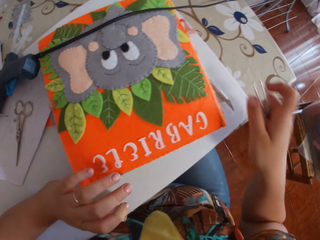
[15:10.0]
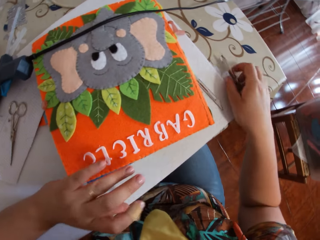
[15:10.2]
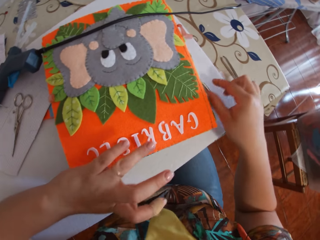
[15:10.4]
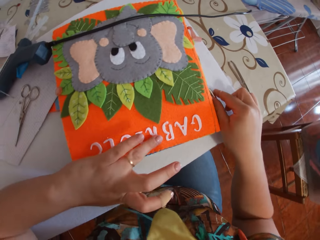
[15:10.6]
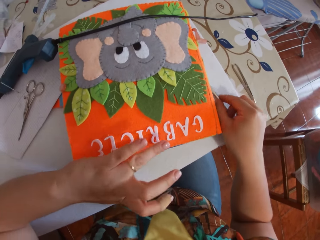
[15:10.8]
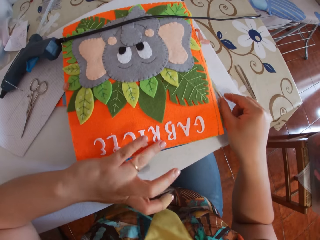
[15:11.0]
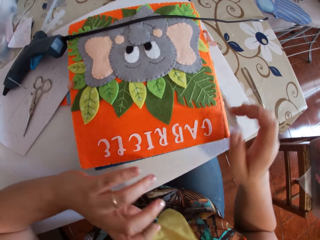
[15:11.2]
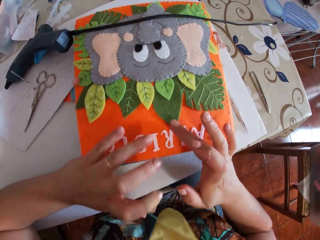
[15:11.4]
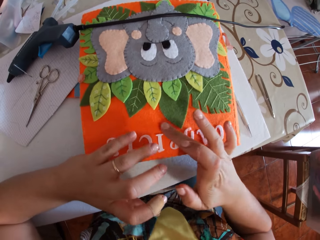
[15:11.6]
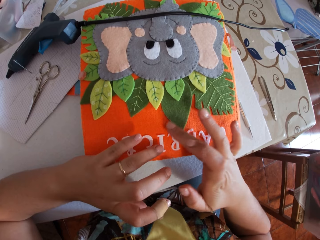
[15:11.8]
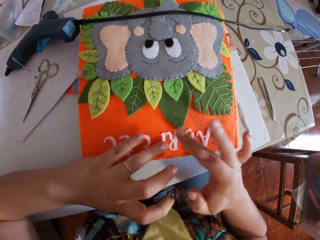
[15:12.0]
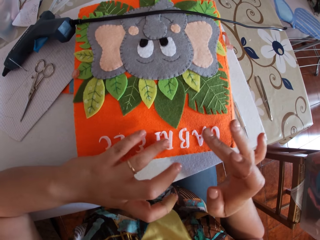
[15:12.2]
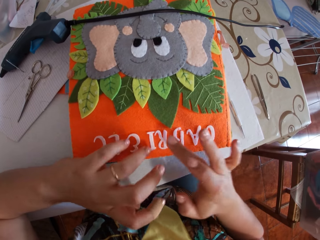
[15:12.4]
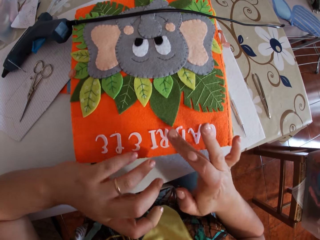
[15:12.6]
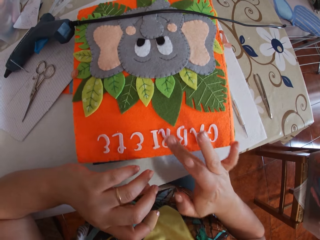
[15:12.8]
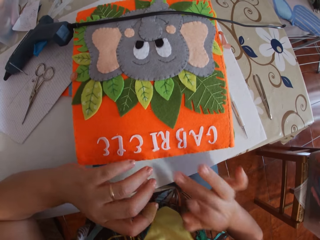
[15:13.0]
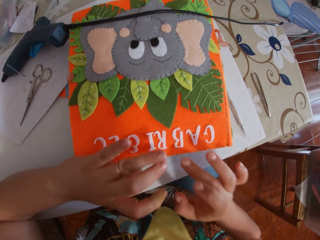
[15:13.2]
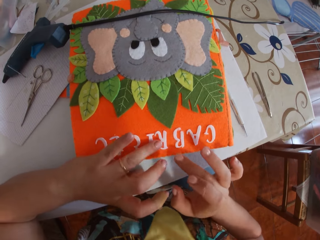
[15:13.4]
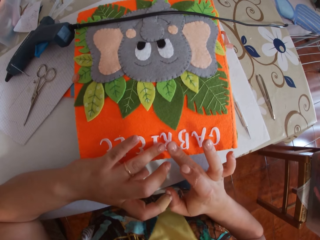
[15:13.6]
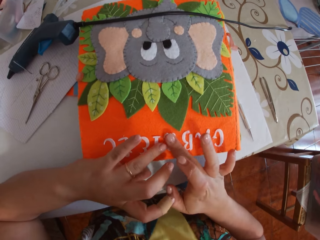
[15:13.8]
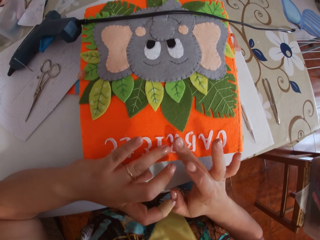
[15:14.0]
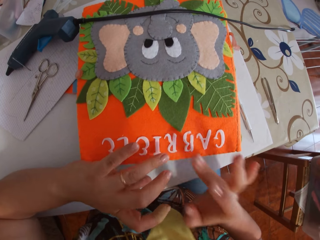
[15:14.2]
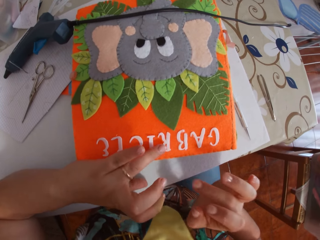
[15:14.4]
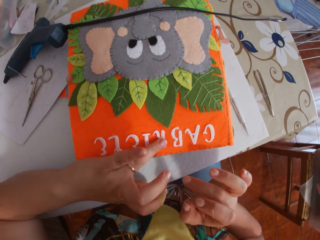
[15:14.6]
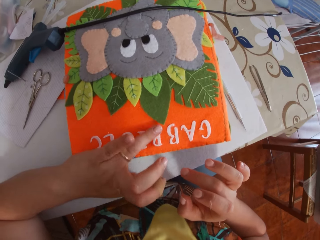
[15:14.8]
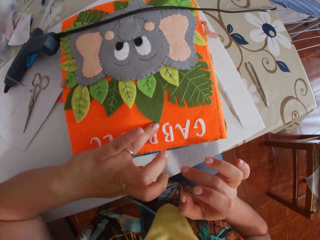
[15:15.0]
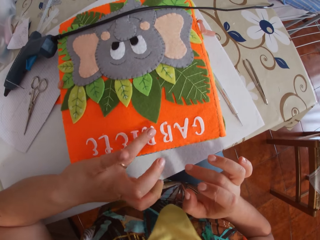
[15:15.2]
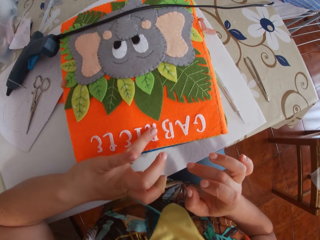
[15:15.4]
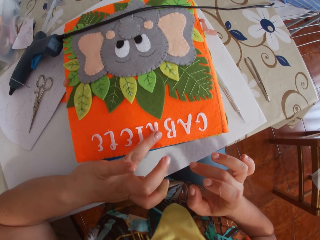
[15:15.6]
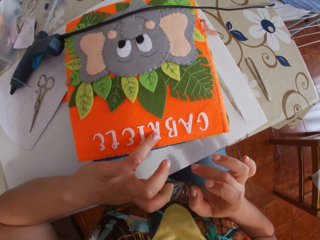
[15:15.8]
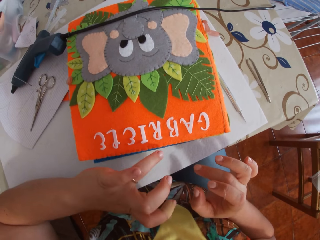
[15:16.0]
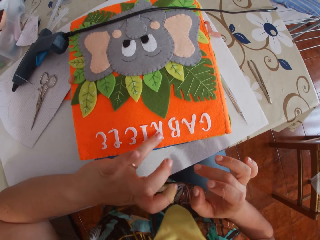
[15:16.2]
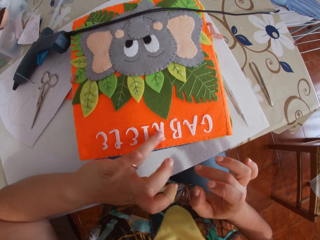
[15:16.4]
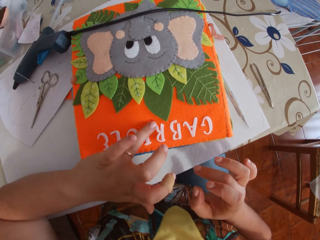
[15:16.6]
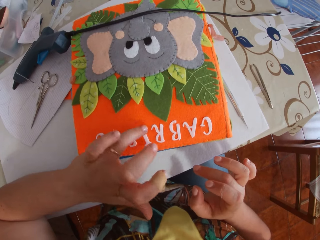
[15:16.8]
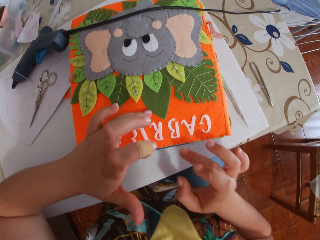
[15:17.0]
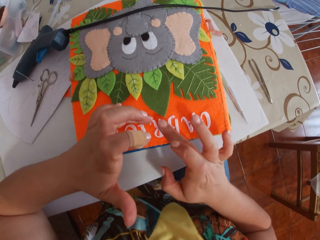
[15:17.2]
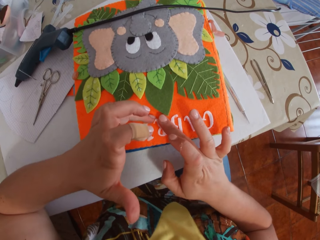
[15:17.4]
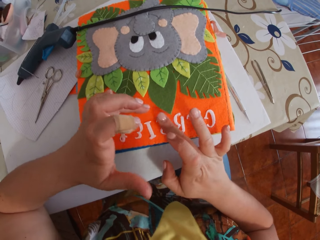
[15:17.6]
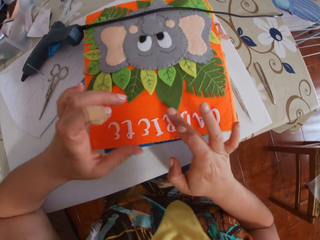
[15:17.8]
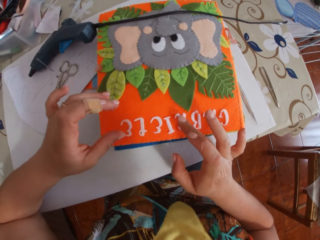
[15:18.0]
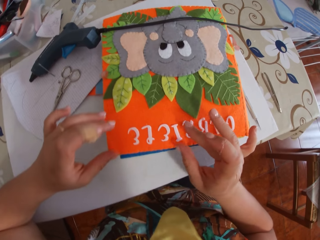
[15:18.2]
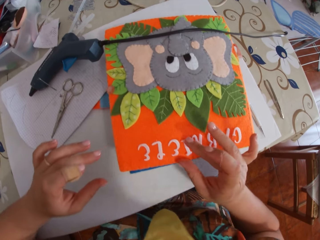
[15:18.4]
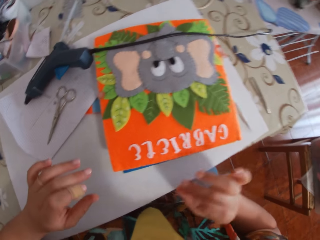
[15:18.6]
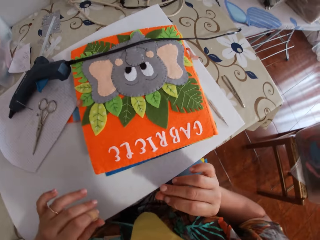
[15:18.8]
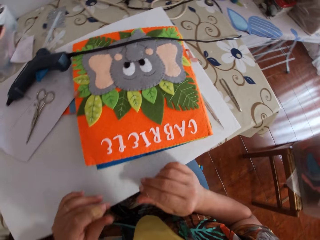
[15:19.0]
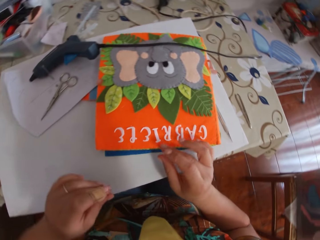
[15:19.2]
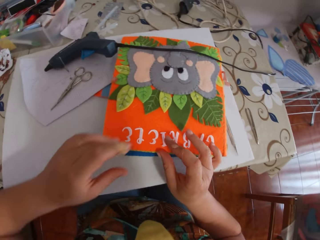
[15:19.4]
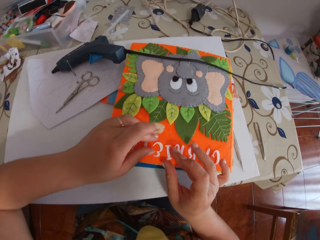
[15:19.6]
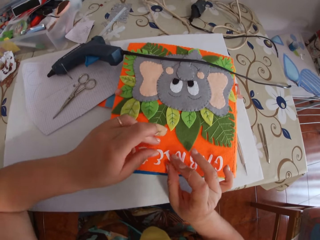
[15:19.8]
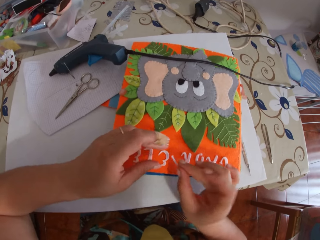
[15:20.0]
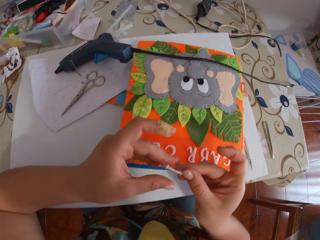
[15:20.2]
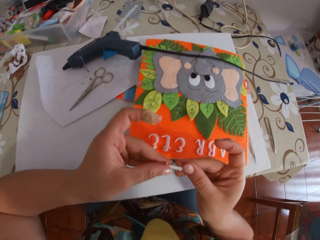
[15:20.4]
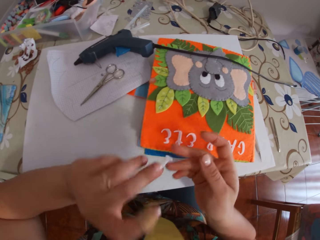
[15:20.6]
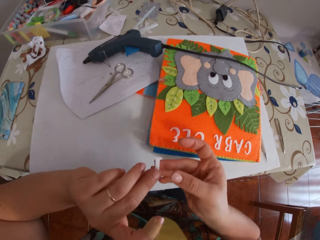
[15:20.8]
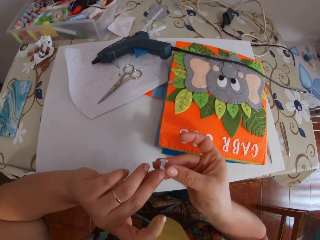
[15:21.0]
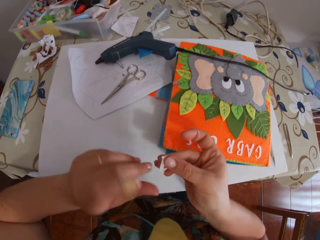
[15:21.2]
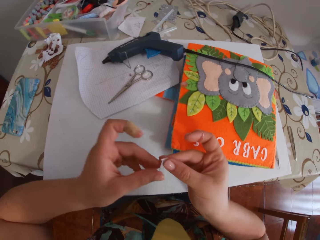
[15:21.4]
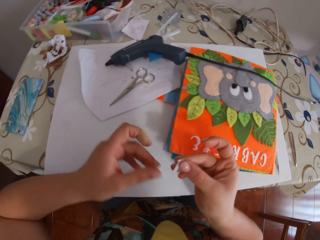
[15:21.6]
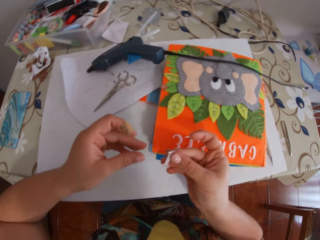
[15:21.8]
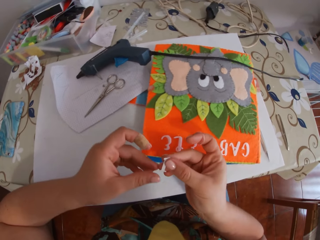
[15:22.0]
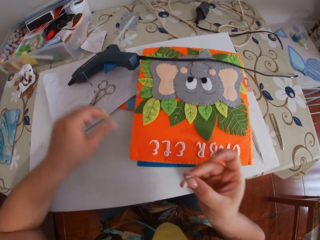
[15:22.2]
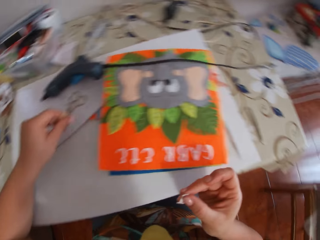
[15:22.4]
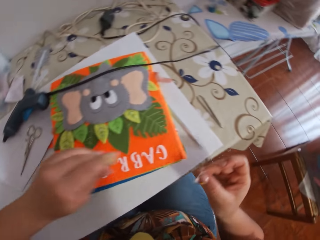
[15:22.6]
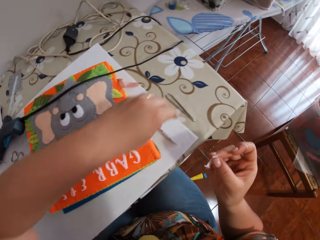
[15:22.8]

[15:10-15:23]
The camera wearer drops the pincer on the table. She taps the paper alphabet with her finger. She grabs the glue remover with her right hand. She taps the paper alphabet with her fingers. She adjusts the paper alphabet. She picks up the paper alphabet from the book. She passes the paper alphabet between her hands.

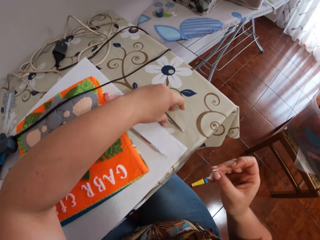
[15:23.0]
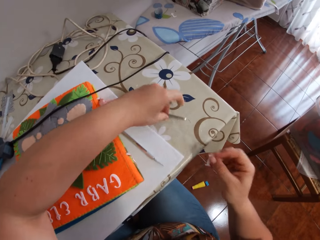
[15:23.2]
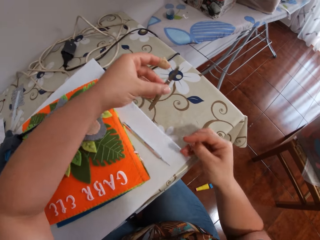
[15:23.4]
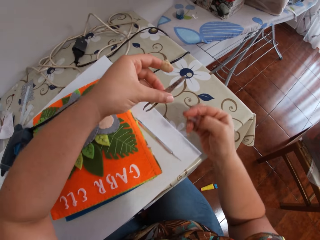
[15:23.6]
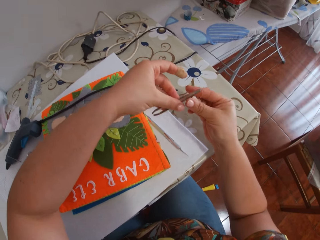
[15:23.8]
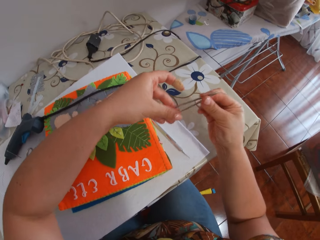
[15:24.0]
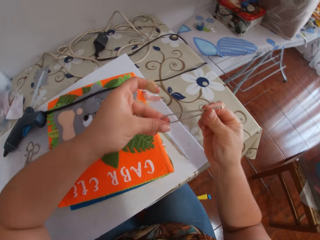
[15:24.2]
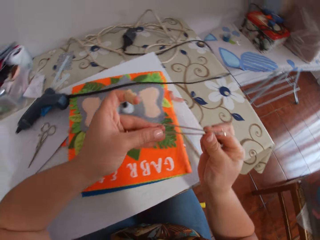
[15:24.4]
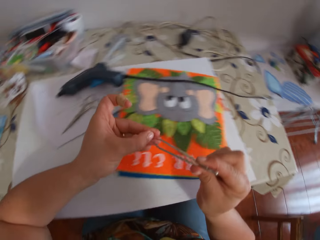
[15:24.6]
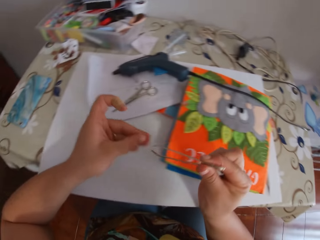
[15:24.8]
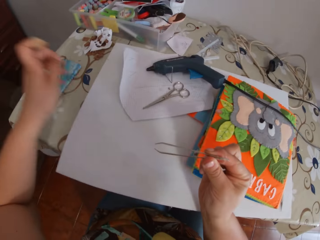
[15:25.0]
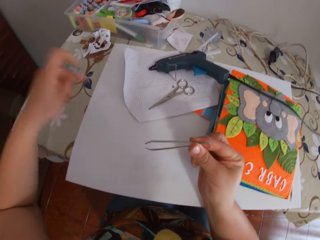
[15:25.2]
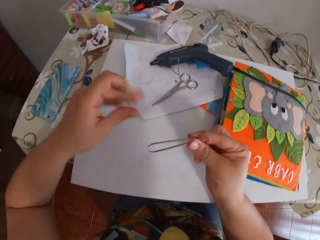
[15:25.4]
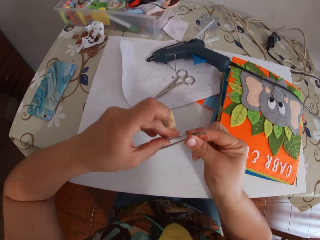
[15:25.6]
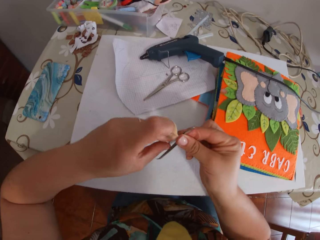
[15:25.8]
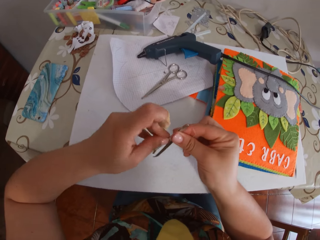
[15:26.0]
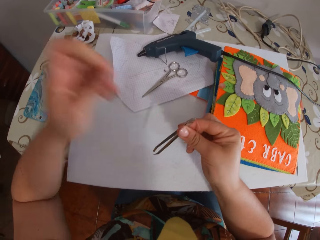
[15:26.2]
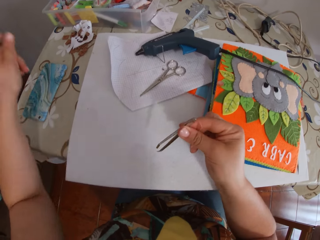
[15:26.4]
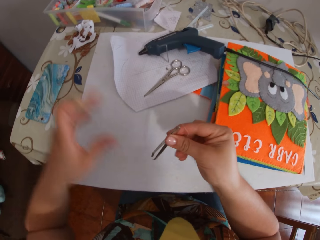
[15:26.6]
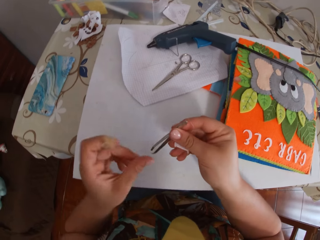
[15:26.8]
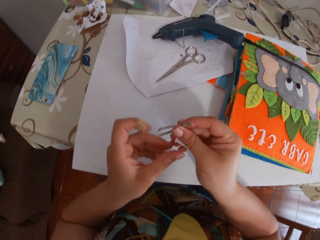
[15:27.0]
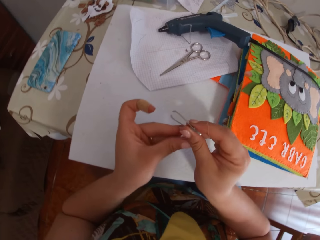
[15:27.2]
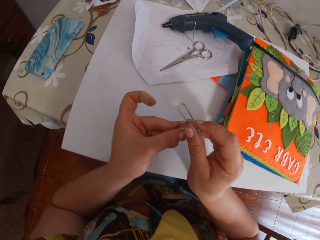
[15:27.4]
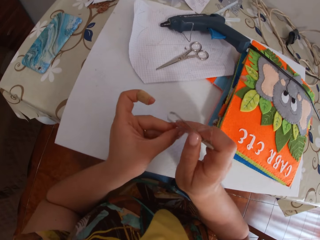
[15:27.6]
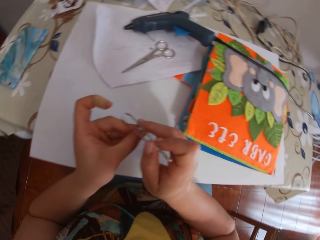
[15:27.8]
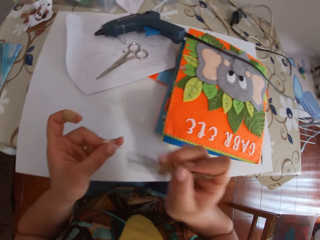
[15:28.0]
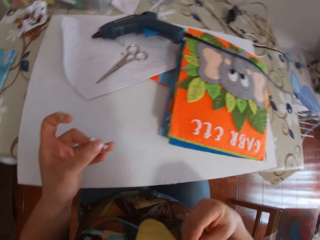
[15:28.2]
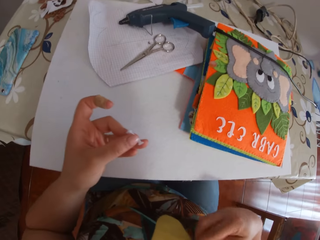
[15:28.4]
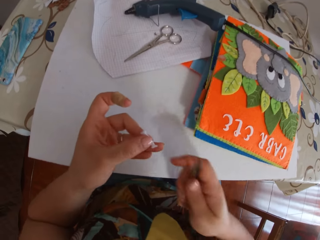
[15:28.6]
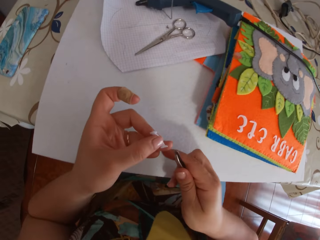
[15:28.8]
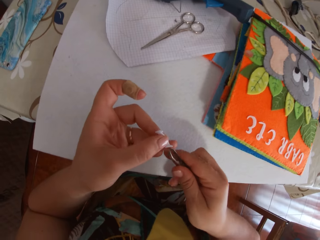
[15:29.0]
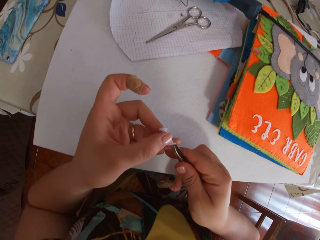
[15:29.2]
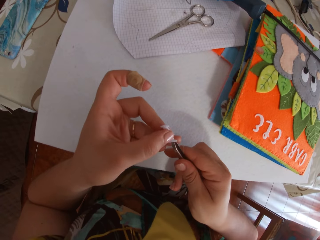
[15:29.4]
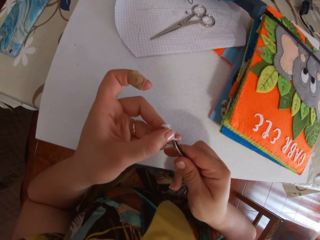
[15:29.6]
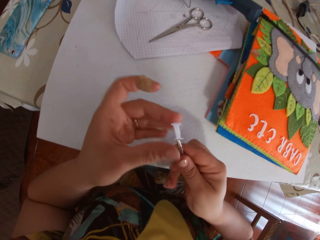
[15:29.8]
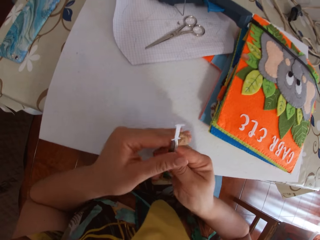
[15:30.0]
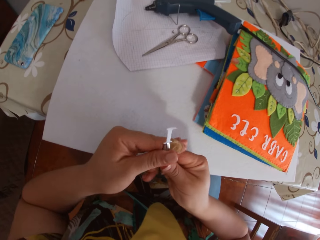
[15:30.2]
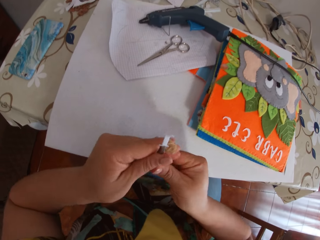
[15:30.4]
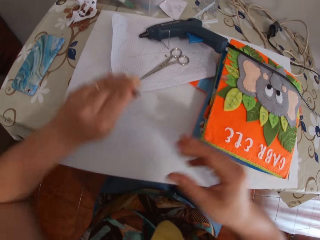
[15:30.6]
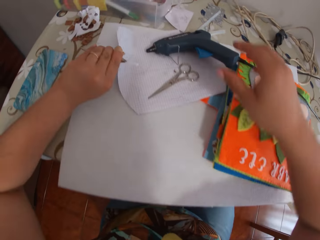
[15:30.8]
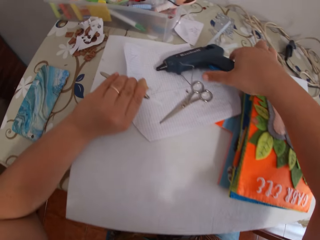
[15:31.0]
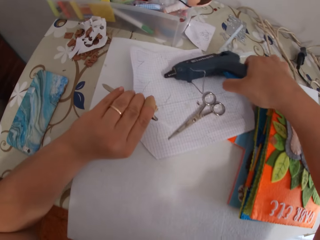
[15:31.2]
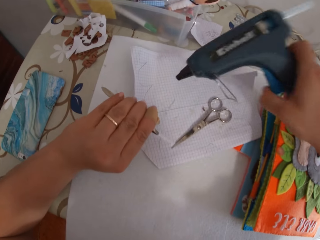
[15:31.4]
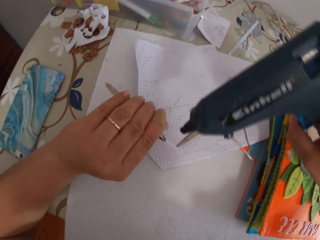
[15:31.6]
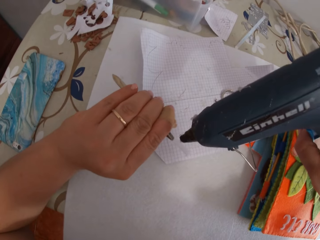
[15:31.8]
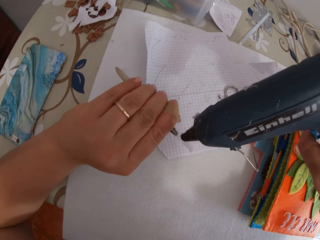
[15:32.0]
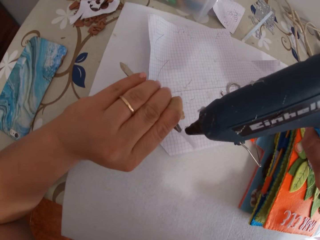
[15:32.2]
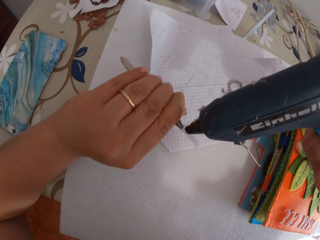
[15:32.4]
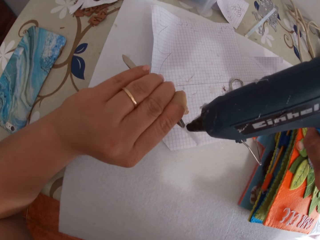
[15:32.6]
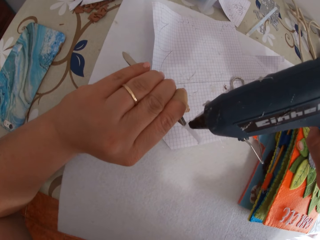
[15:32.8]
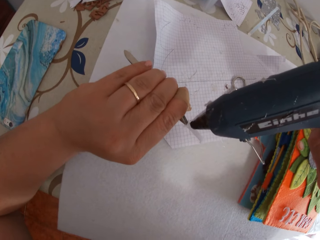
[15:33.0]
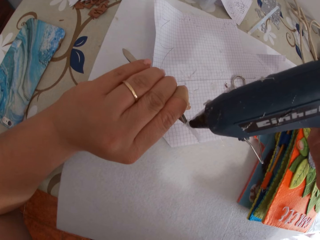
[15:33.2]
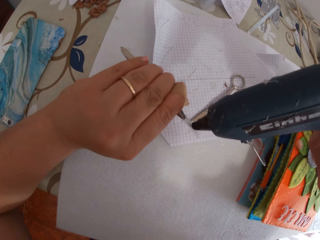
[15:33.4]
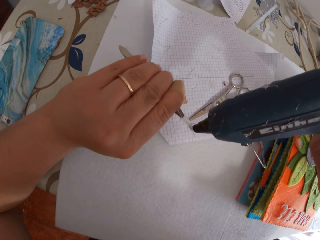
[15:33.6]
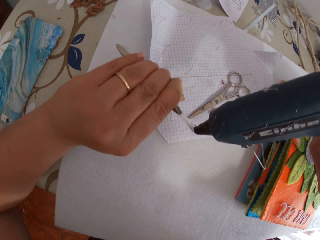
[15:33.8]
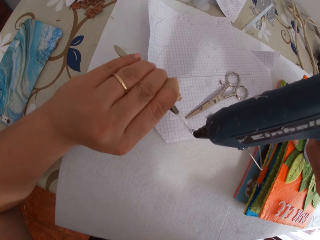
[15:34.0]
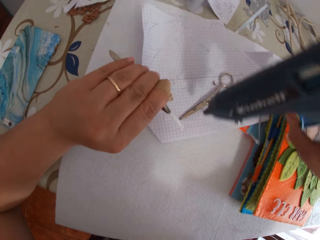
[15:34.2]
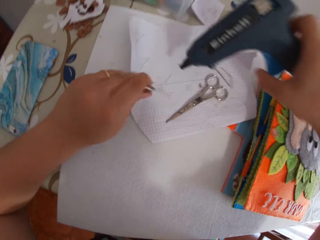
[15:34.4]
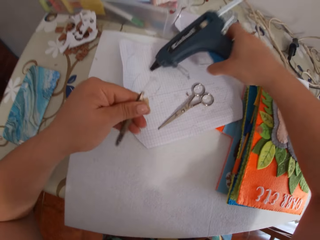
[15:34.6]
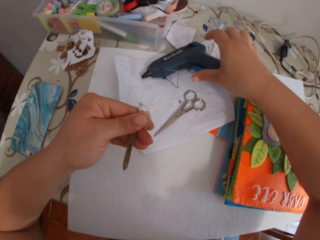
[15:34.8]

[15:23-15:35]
The camera wearer picks up the pincer from the table. She passes the pincer to her right hand. She cleans the pincer with her fingers. She takes the paper alphabet with her left hand. She holds the paper alphabet with the pincer. She takes the pincer with her left hand. She picks up the glue gun from the paper. She puts glue on the paper alphabet with the glue gun.
